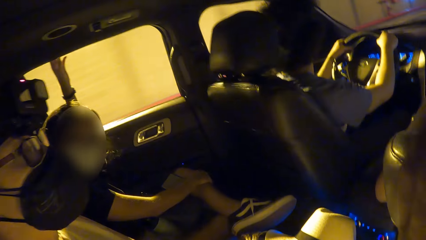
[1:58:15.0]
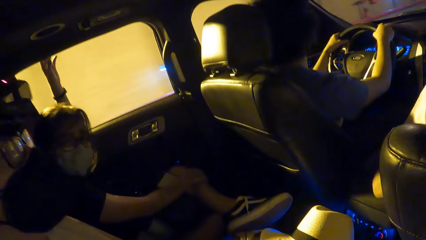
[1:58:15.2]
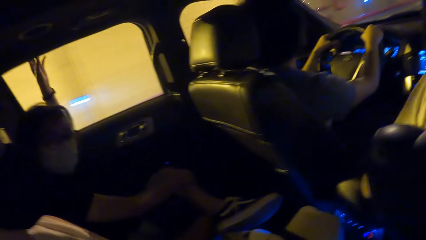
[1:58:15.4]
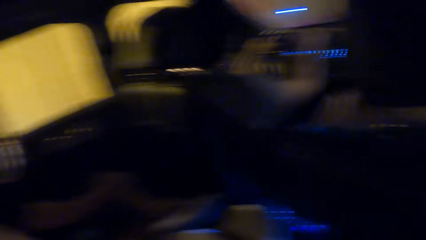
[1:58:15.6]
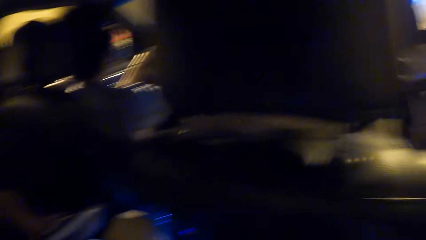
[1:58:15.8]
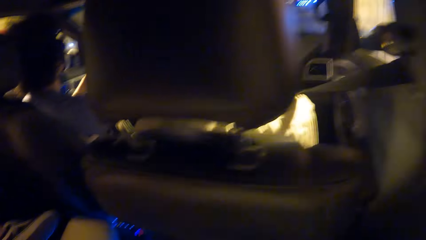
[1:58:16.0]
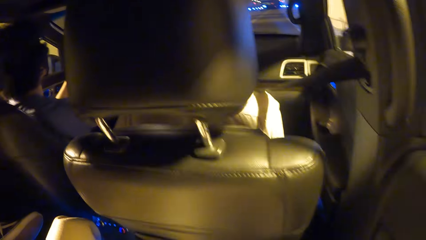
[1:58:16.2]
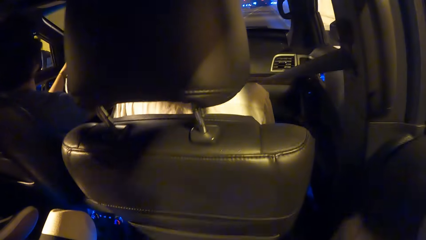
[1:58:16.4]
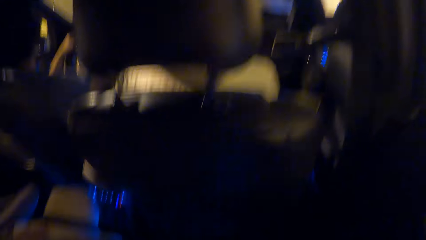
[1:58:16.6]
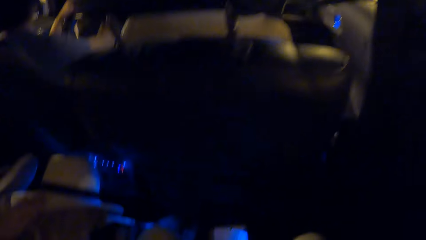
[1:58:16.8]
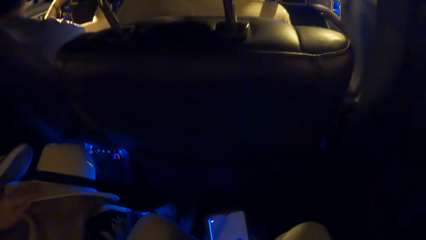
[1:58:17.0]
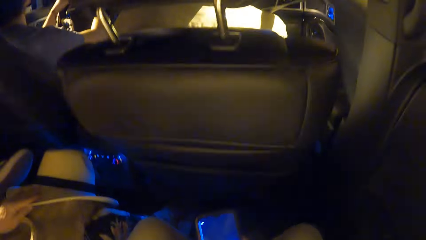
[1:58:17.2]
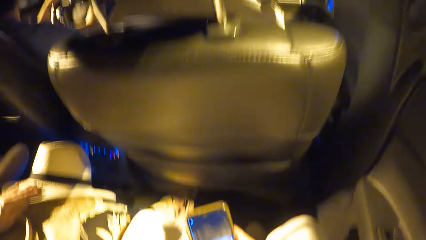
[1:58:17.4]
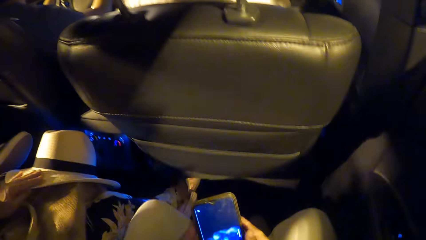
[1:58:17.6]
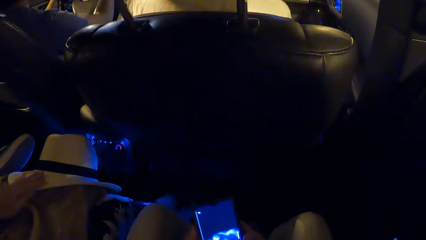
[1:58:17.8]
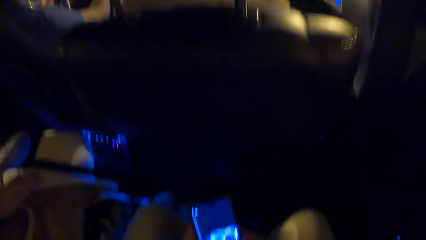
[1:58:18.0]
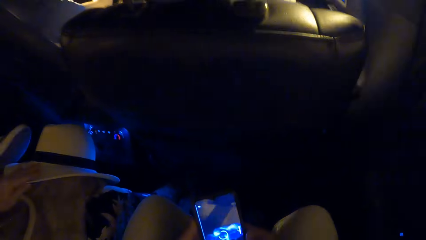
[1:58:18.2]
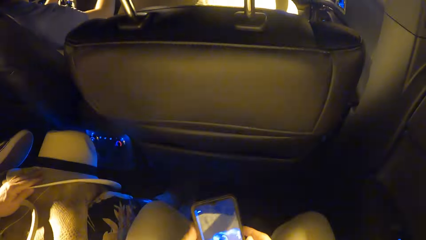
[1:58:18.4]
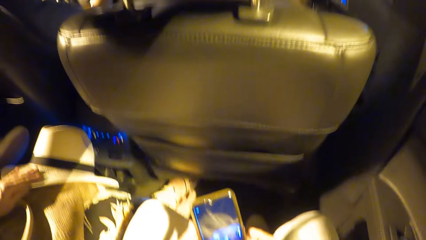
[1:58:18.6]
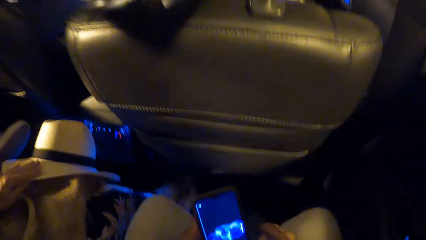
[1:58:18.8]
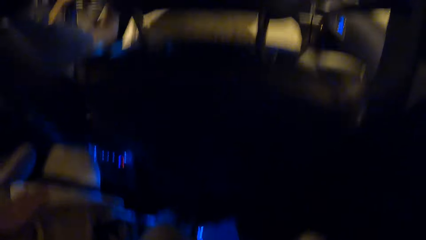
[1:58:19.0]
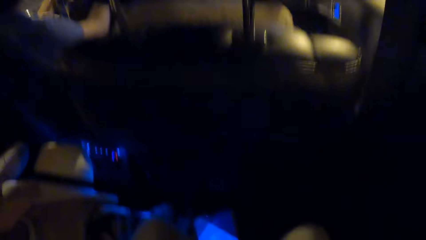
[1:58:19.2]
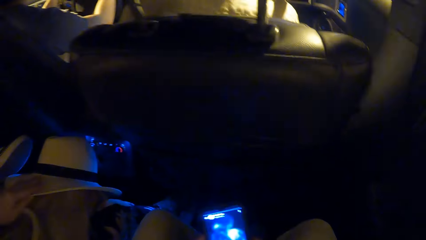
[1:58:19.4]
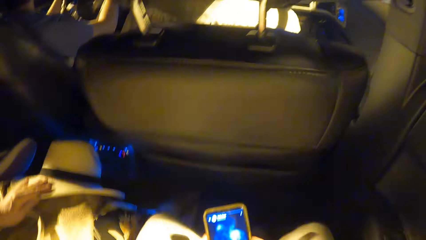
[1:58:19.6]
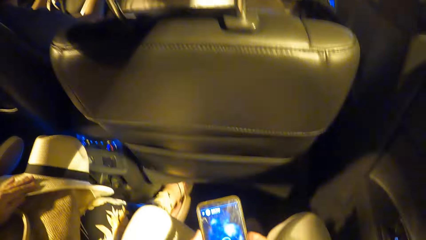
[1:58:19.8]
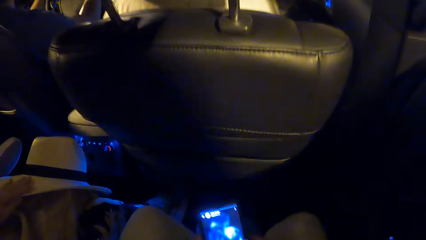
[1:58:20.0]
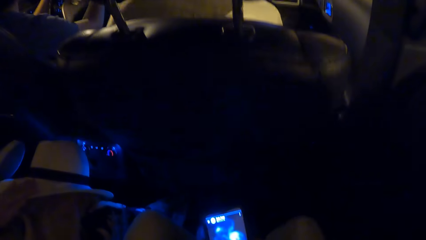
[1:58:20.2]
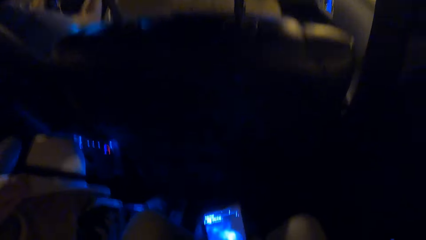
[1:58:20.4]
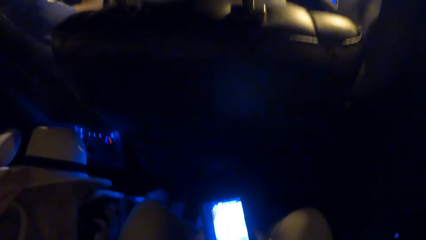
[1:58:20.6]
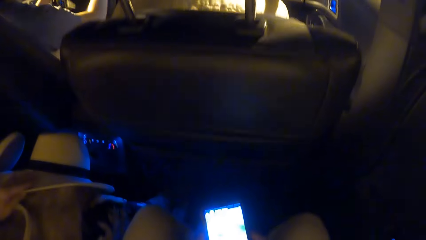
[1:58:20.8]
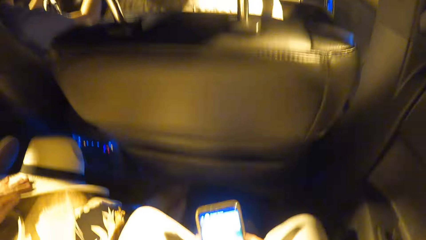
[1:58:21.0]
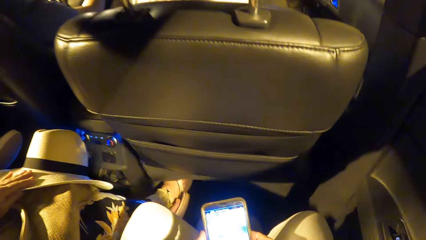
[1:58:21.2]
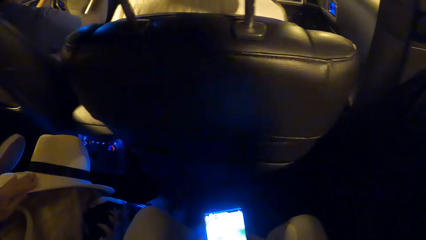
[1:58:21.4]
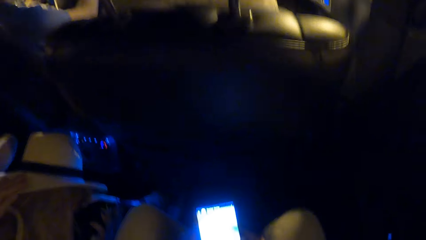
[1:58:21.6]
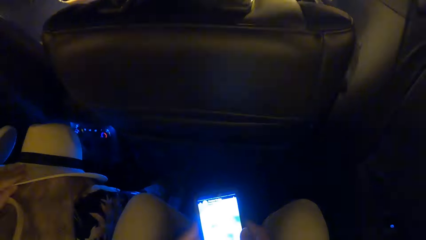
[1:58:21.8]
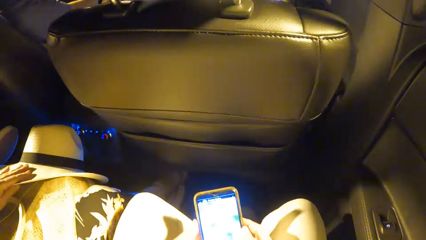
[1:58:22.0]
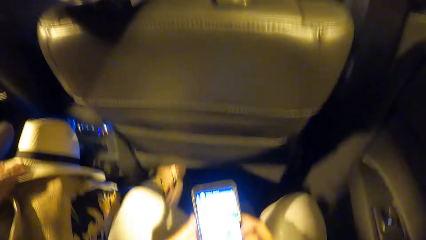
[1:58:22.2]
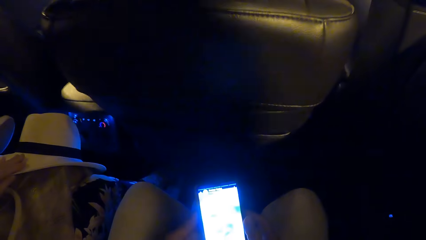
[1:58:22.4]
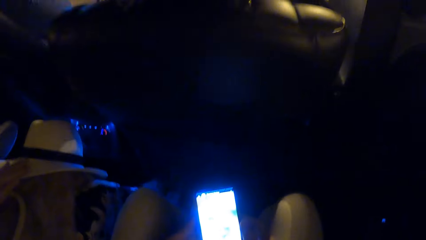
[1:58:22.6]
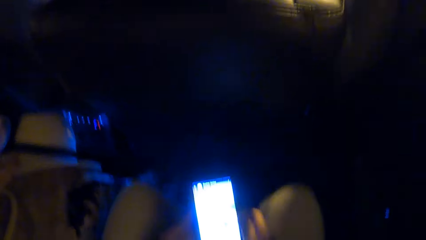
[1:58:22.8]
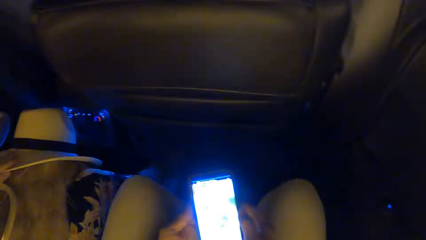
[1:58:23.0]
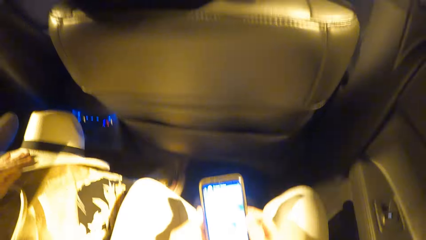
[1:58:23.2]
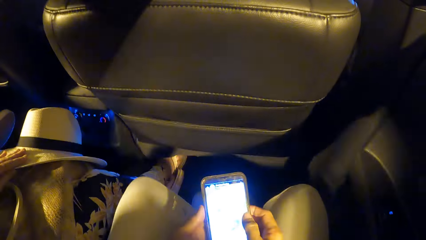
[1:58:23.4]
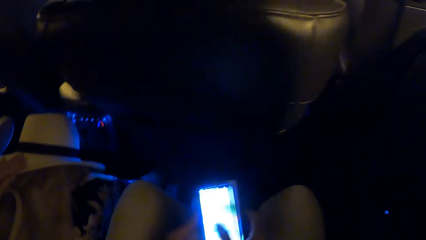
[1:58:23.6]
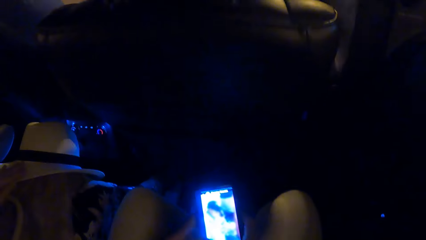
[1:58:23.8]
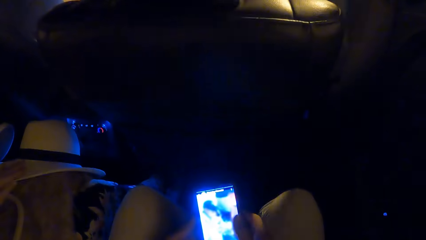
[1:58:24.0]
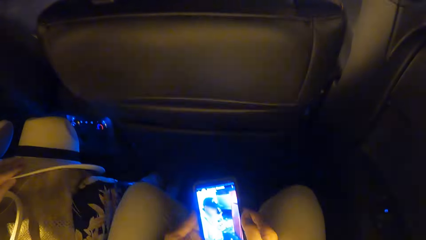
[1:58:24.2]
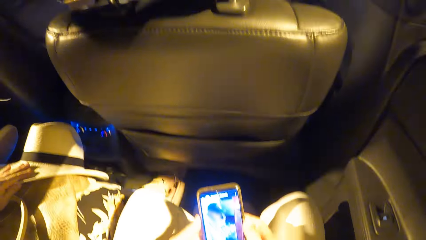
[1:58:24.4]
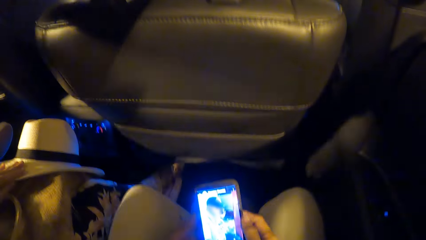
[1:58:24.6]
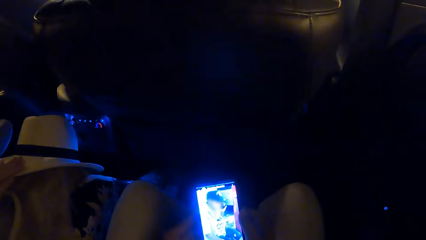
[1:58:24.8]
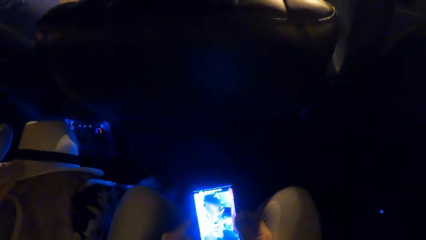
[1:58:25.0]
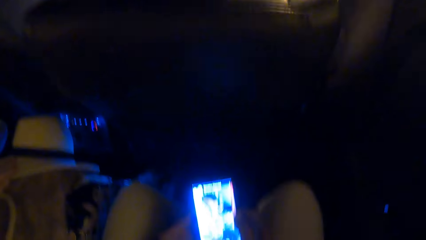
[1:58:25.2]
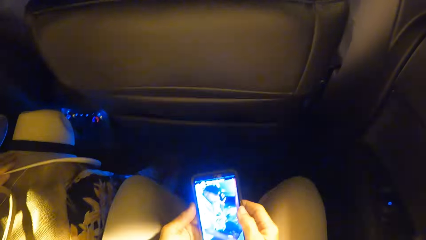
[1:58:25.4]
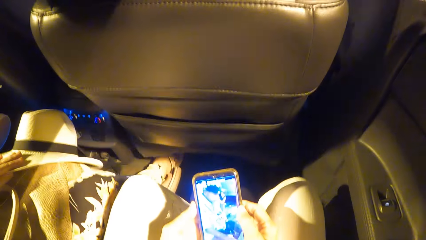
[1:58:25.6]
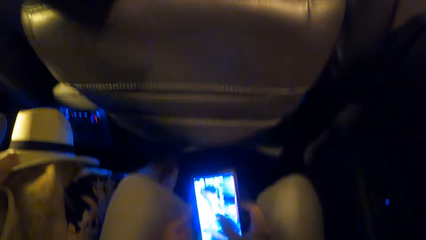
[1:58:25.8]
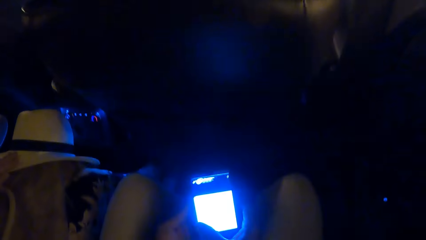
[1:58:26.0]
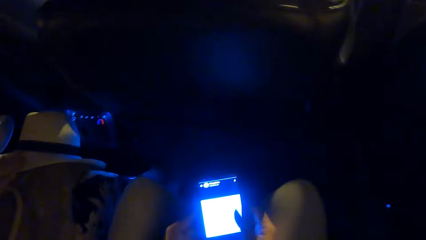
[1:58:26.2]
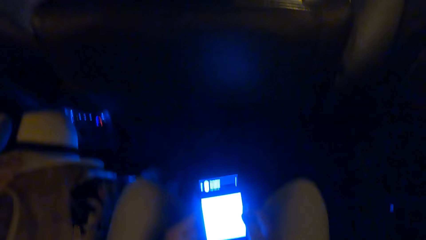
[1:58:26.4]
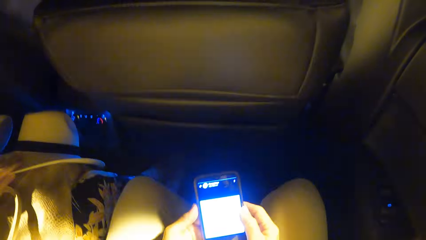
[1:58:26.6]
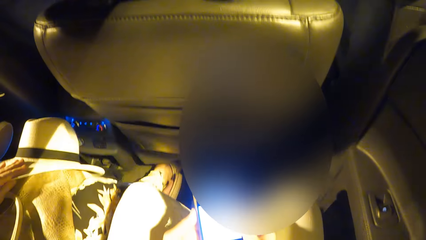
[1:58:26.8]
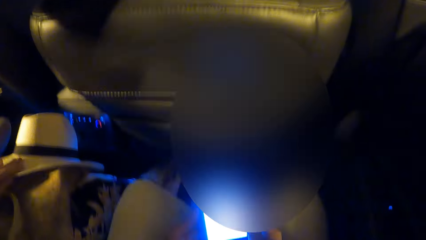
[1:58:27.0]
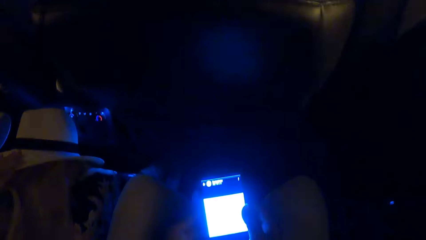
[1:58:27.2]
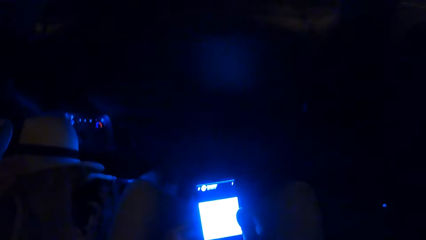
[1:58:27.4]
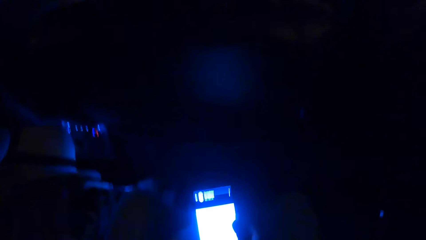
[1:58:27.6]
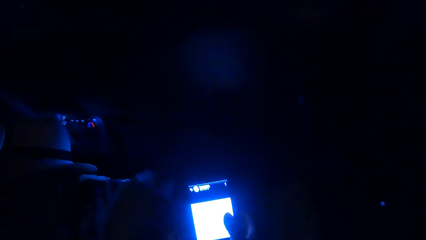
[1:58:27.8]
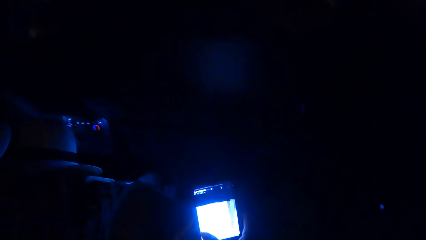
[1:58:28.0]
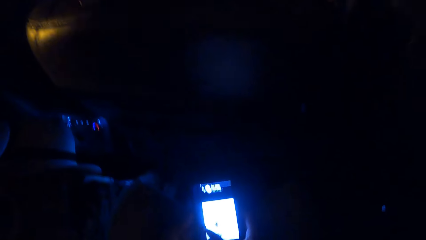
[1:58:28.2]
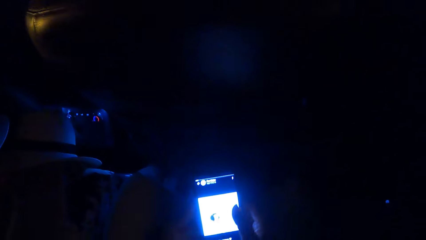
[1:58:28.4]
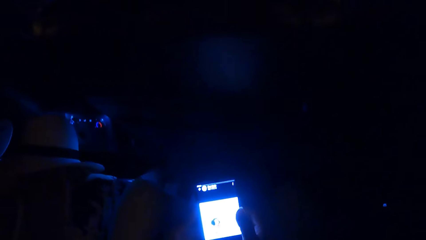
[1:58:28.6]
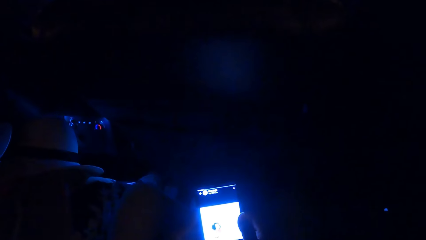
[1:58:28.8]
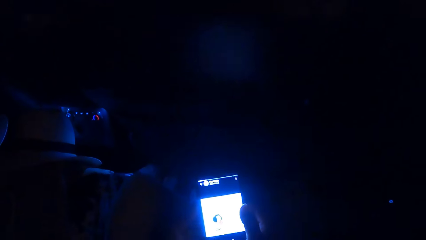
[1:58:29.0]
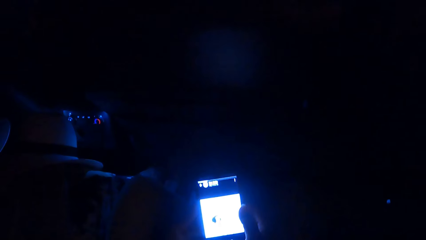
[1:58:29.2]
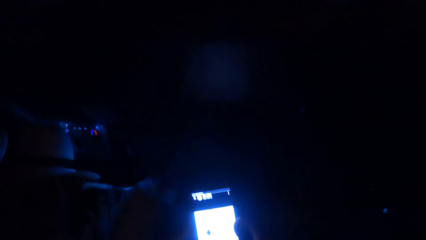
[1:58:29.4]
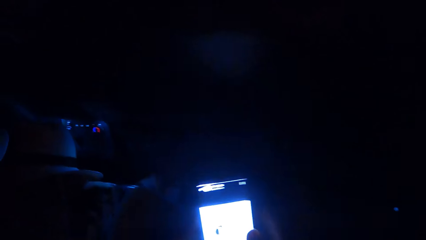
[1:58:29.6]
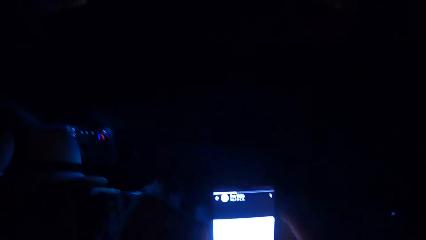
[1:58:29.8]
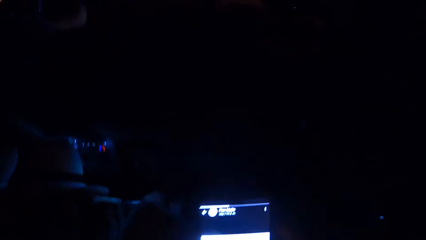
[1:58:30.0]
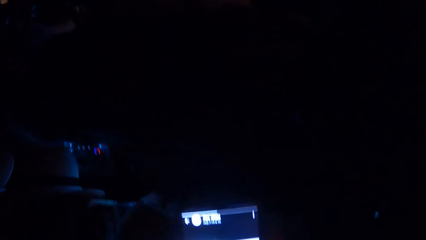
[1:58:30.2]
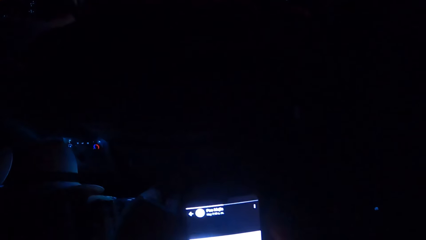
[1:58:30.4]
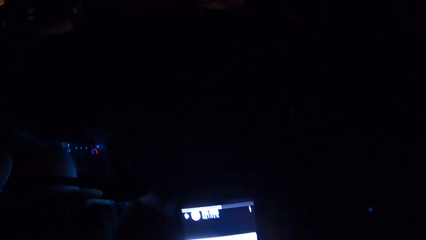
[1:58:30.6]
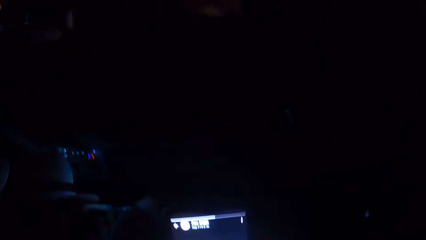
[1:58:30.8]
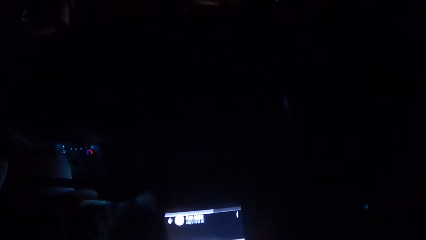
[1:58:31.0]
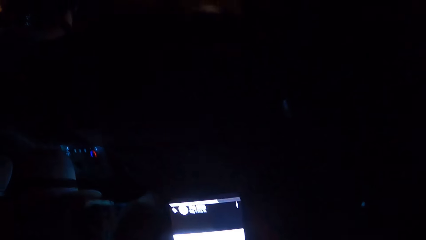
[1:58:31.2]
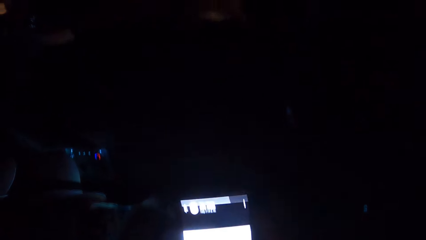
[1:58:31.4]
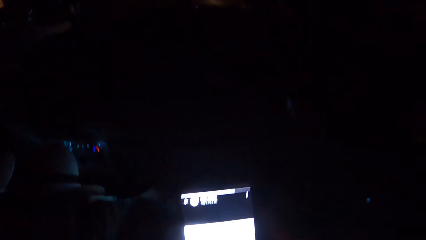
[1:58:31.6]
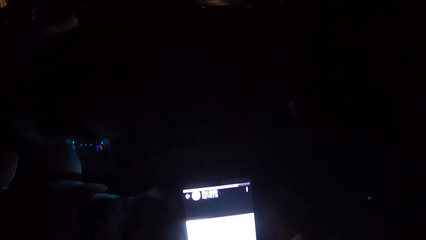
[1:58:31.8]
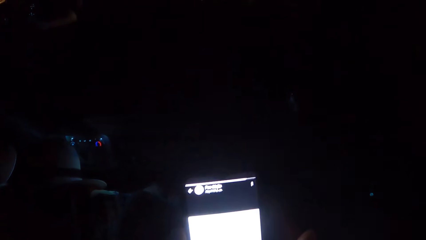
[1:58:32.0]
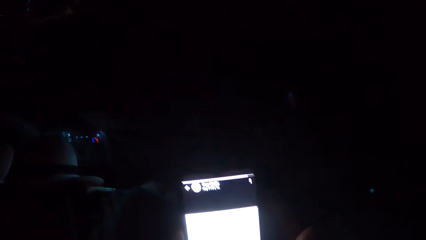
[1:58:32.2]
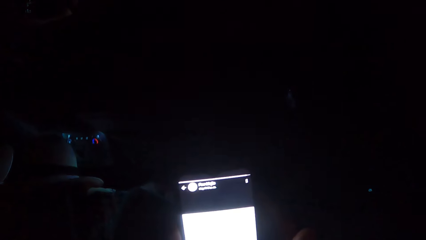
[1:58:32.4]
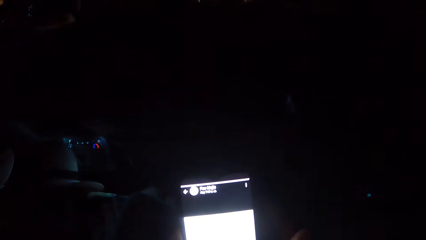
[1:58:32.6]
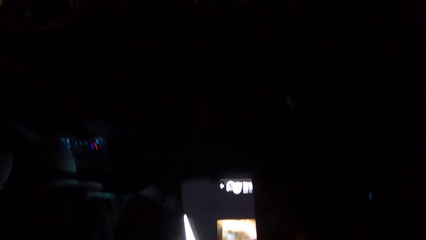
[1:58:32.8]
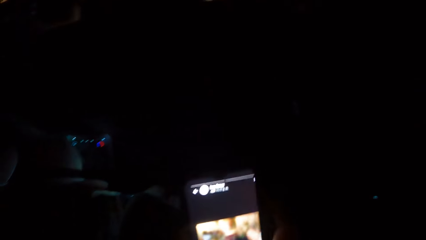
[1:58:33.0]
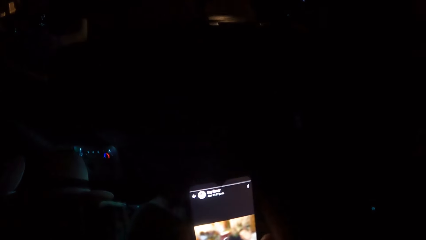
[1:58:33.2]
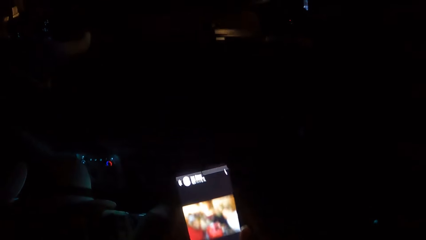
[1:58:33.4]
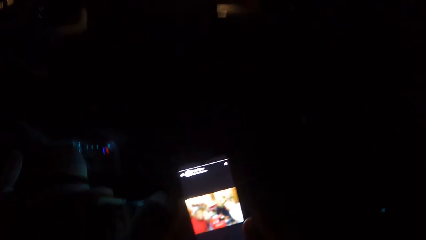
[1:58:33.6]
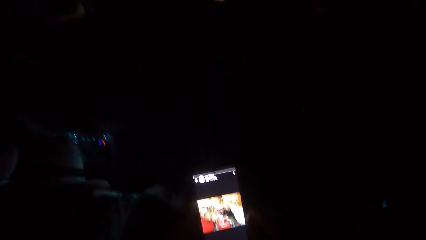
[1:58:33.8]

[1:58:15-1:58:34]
The camera wearer touches the phone. They look at the phone. They operate the phone. They scroll the phone. They touch the phone.
